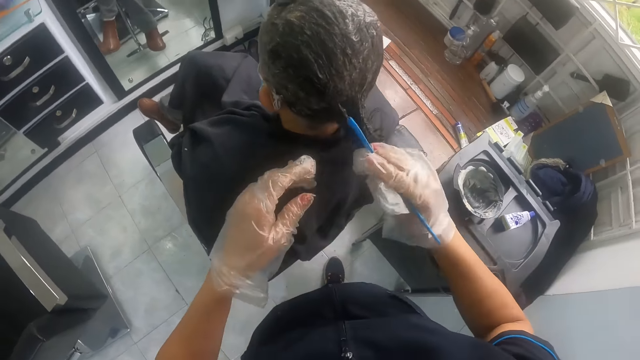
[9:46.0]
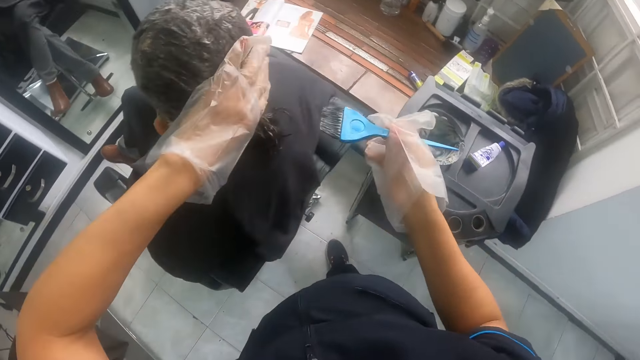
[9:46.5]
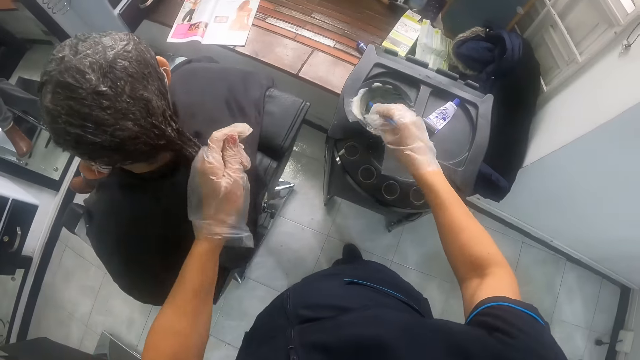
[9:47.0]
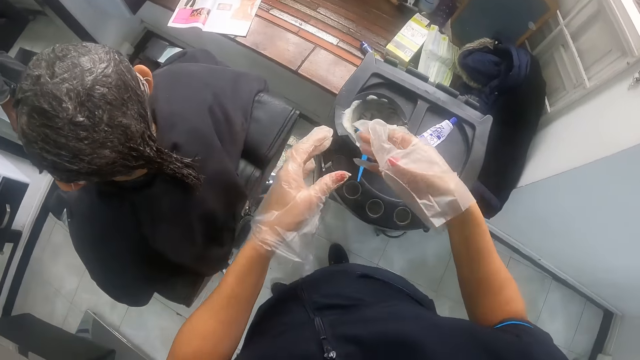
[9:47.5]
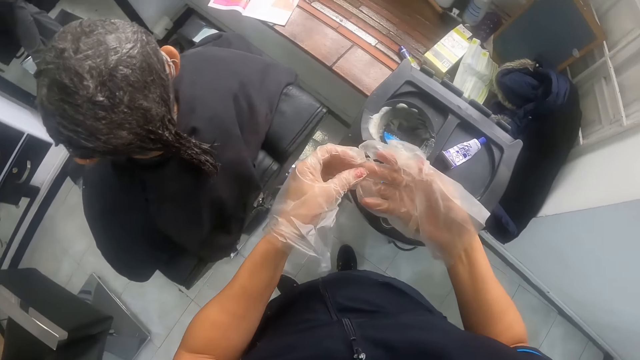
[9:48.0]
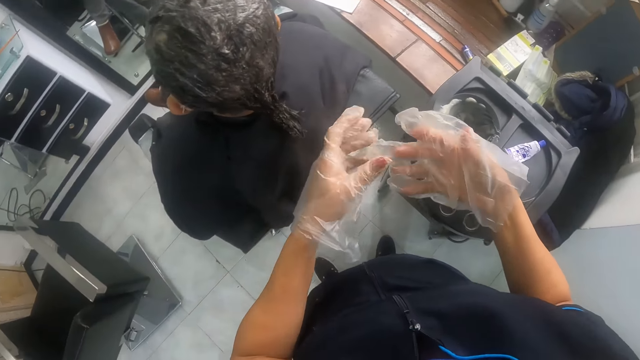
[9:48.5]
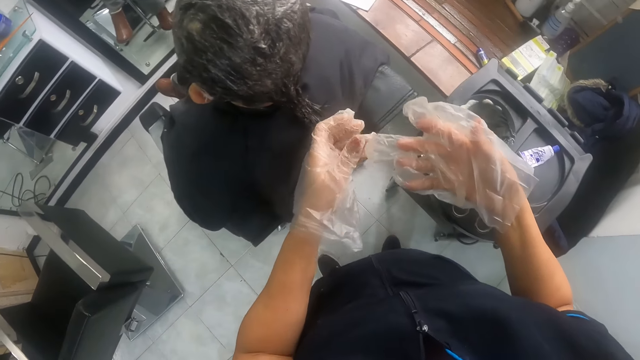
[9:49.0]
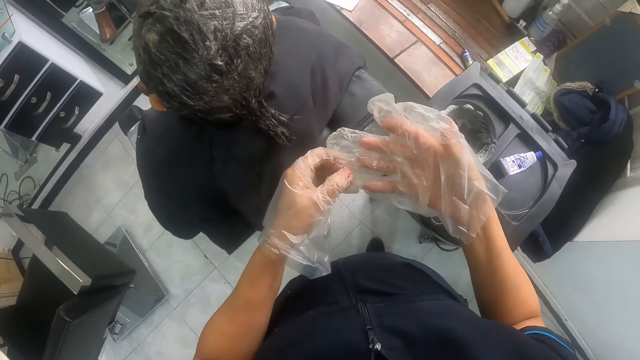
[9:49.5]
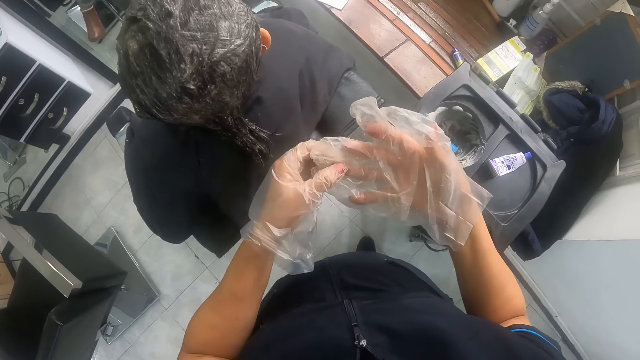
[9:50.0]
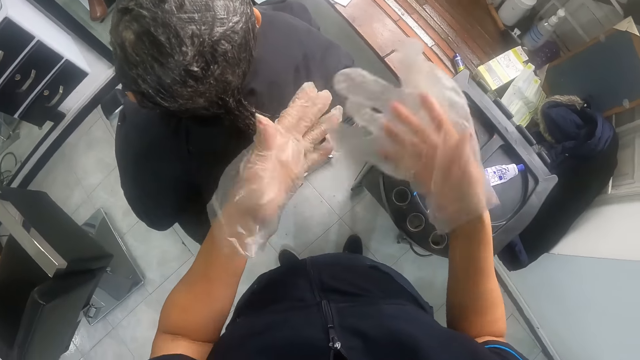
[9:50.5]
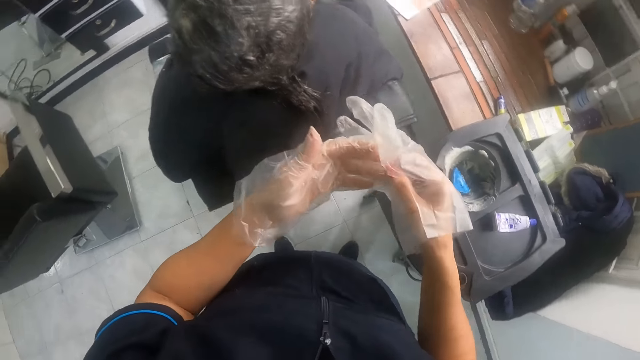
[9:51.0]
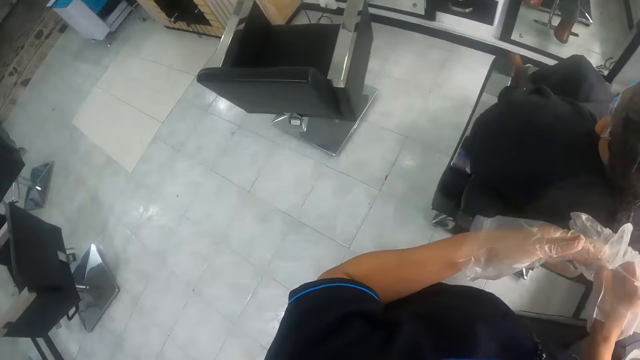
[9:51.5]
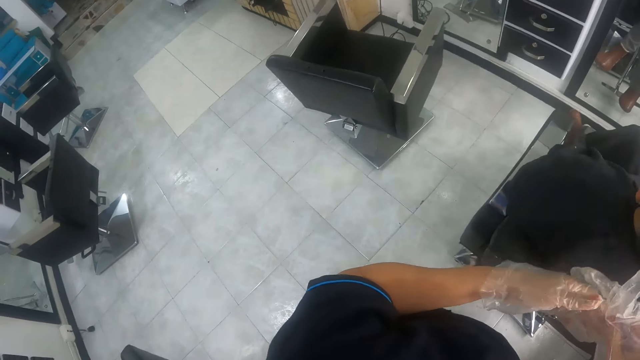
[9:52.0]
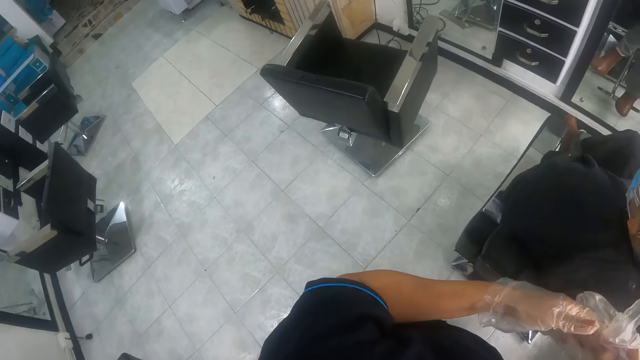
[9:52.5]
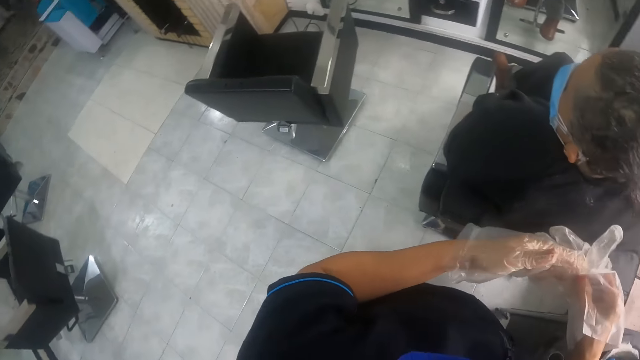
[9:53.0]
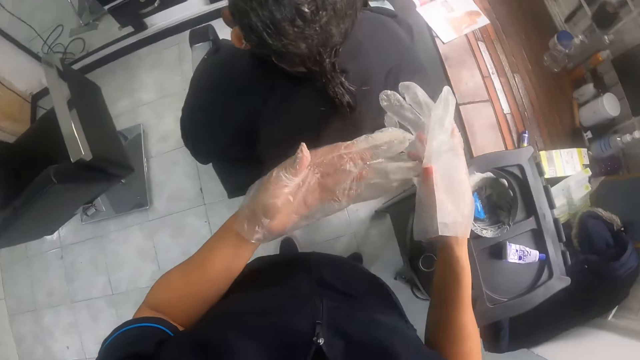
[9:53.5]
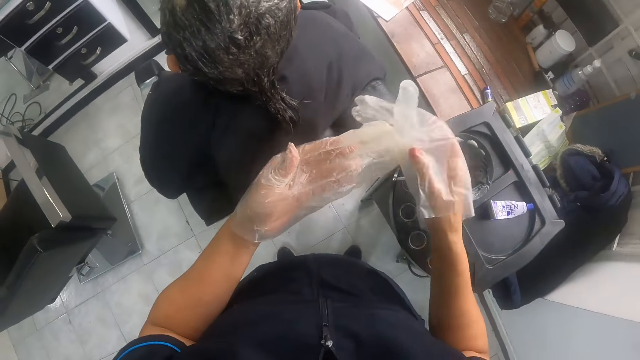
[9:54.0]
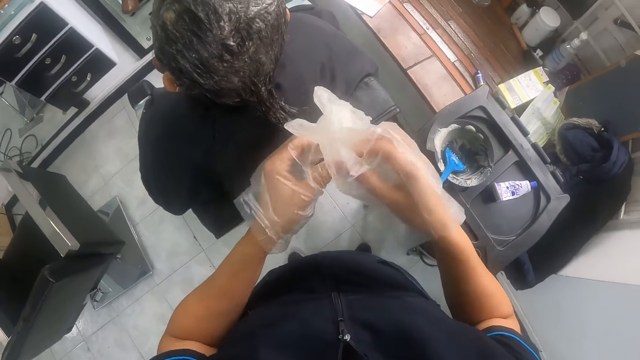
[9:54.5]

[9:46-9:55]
The camera wearer drops the hair dye brush into the bowl with her right hand. She pulls the glove on her right hand with her left hand. She pulls the glove on her left hand with her right hand.

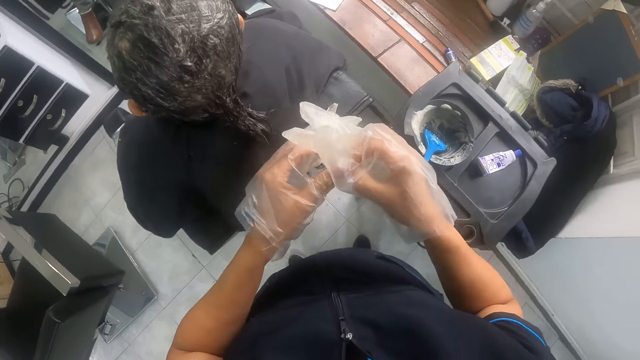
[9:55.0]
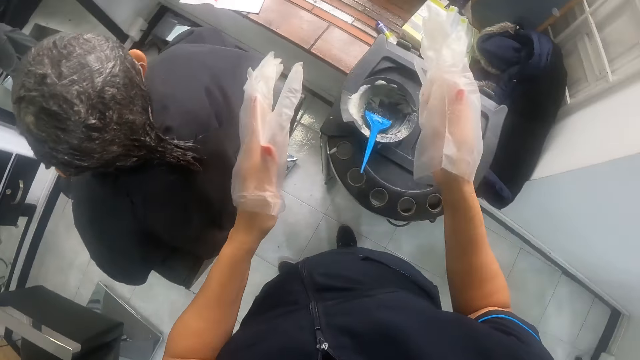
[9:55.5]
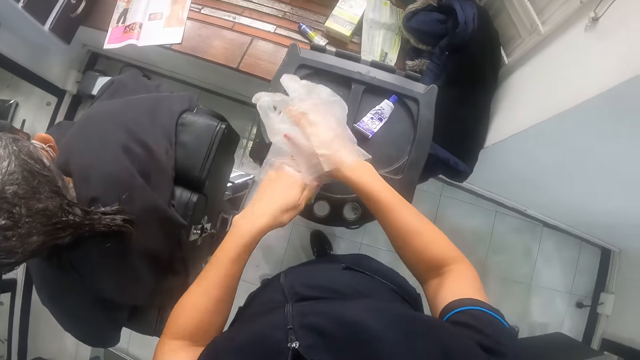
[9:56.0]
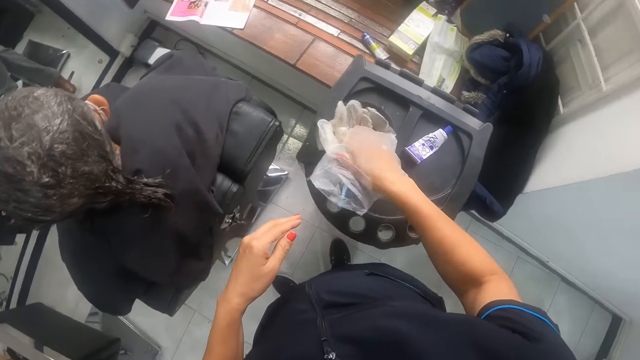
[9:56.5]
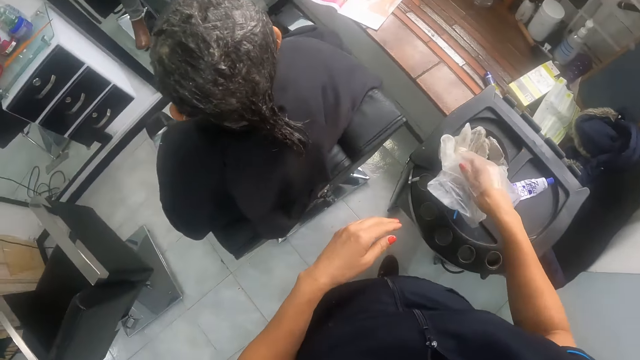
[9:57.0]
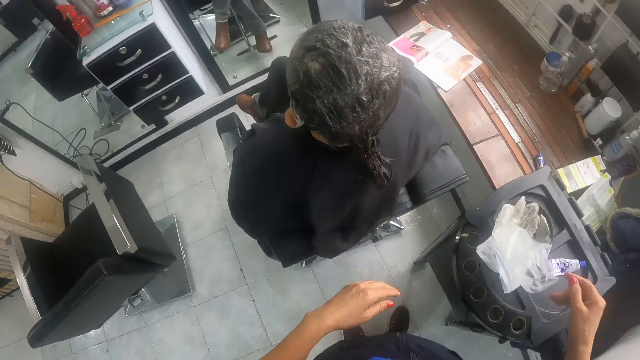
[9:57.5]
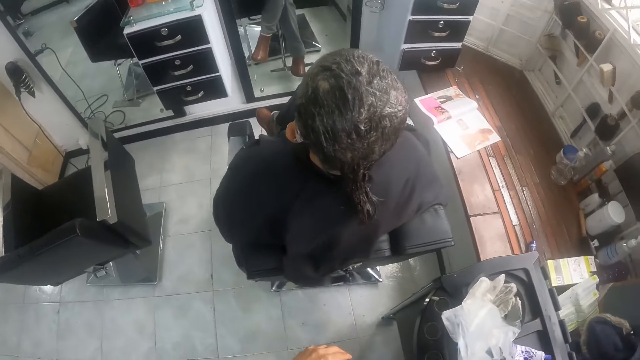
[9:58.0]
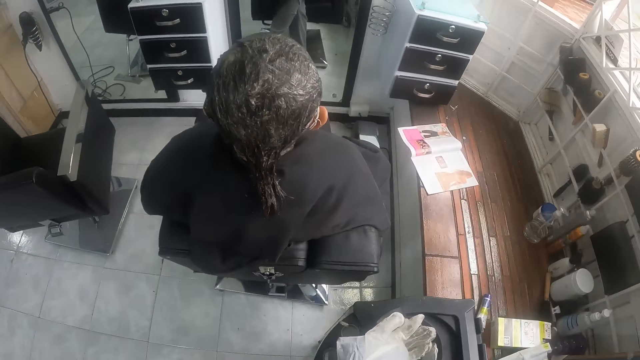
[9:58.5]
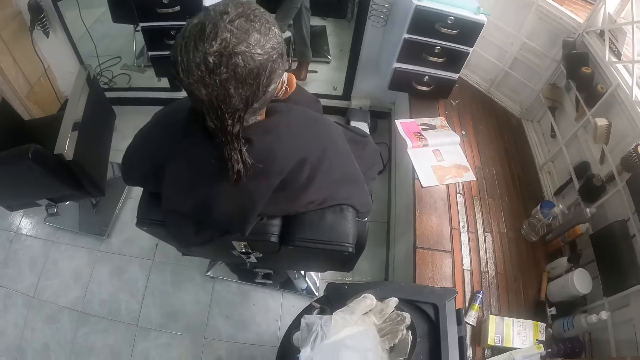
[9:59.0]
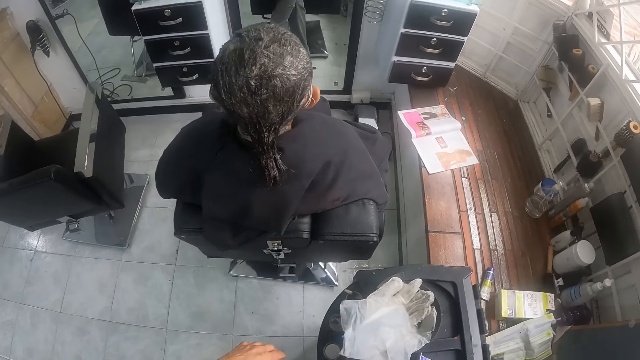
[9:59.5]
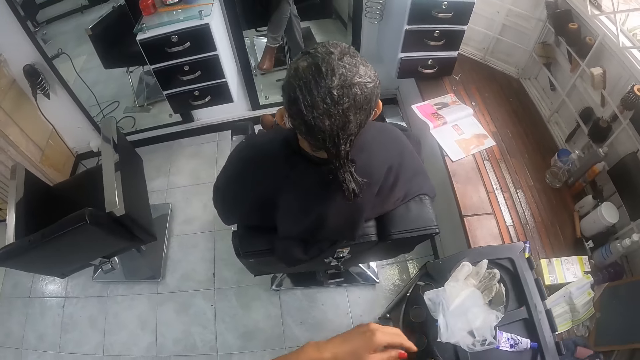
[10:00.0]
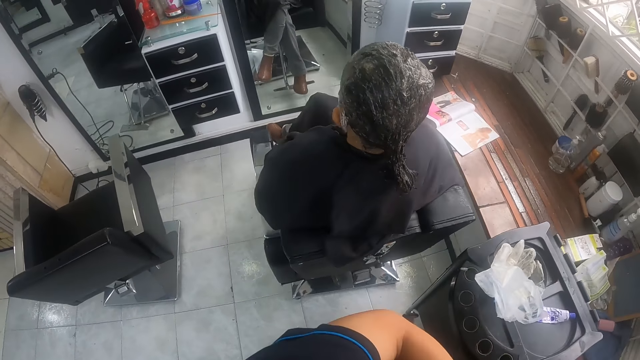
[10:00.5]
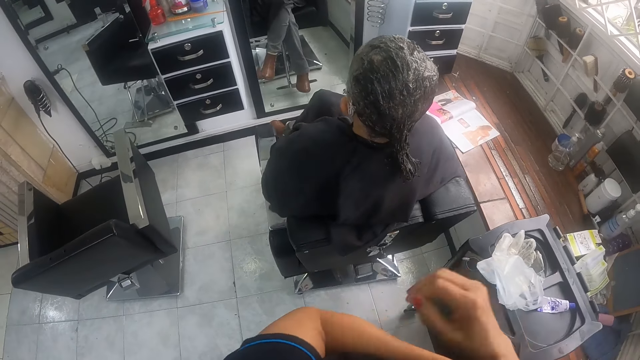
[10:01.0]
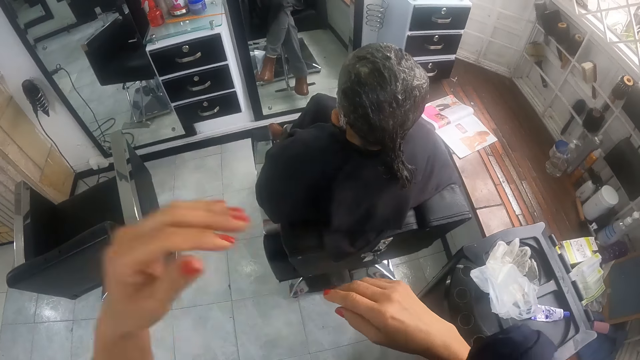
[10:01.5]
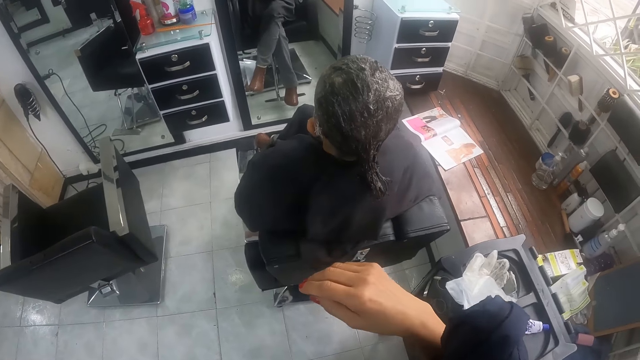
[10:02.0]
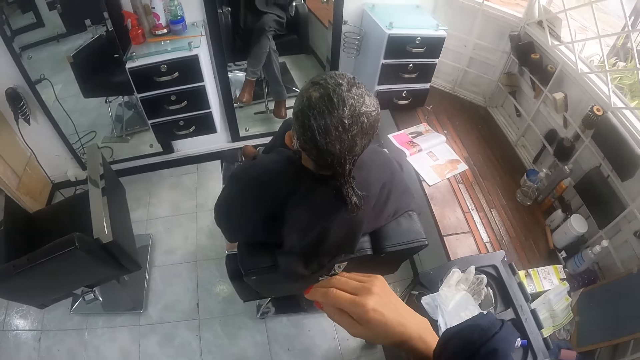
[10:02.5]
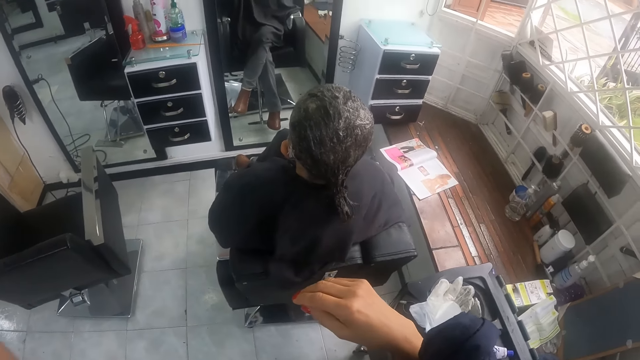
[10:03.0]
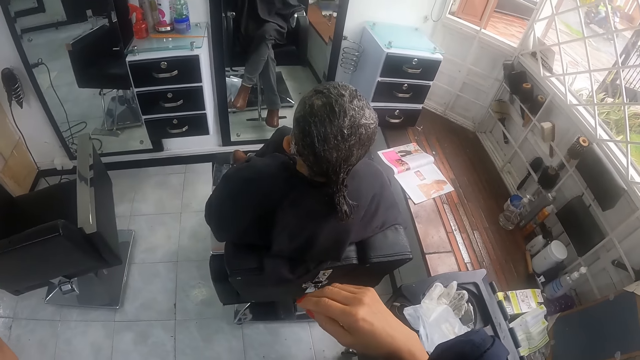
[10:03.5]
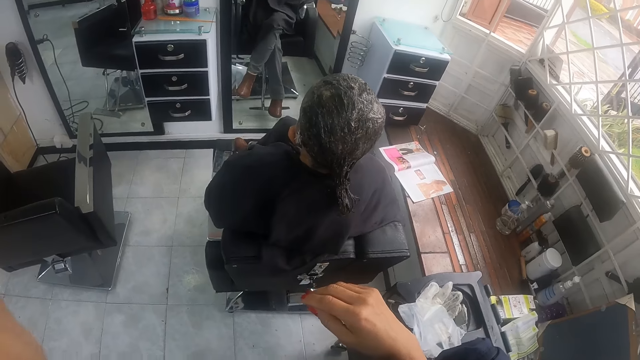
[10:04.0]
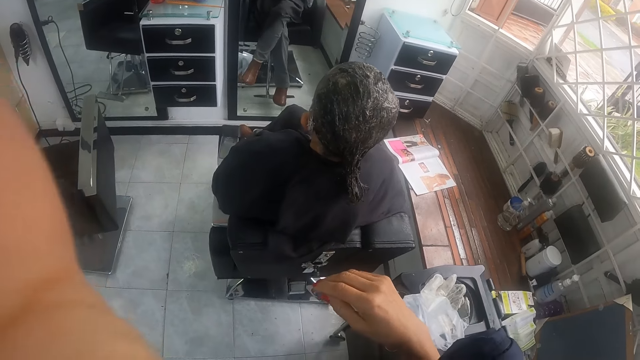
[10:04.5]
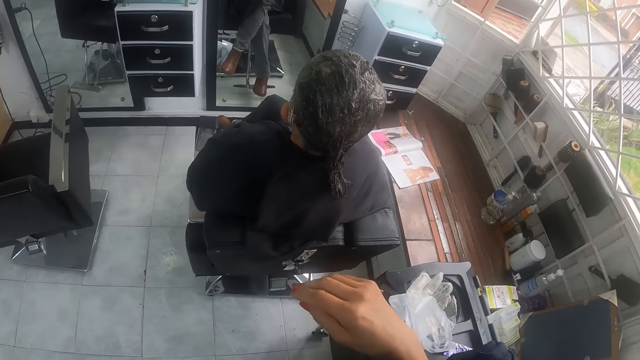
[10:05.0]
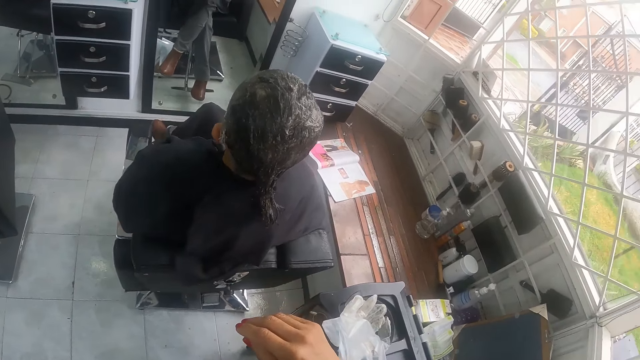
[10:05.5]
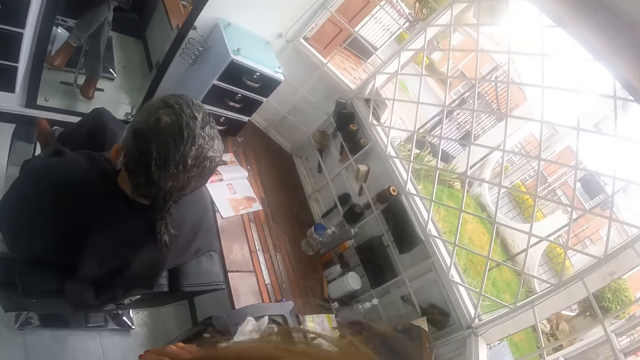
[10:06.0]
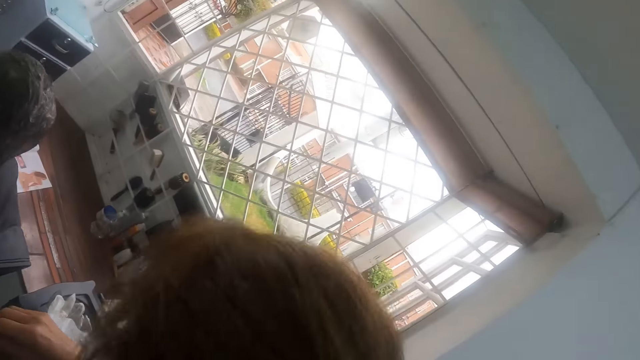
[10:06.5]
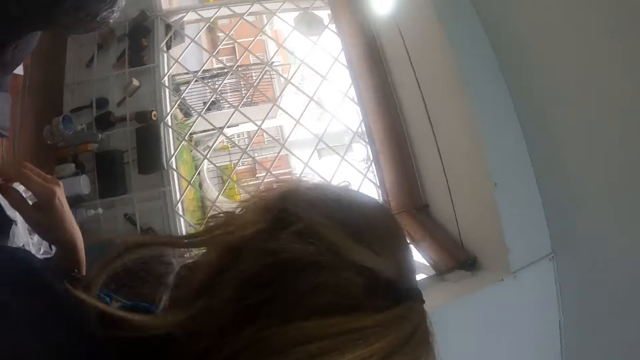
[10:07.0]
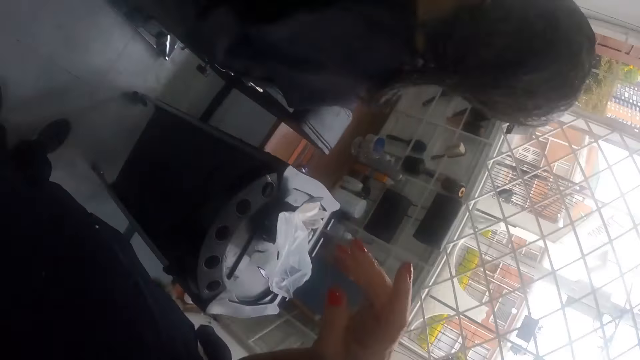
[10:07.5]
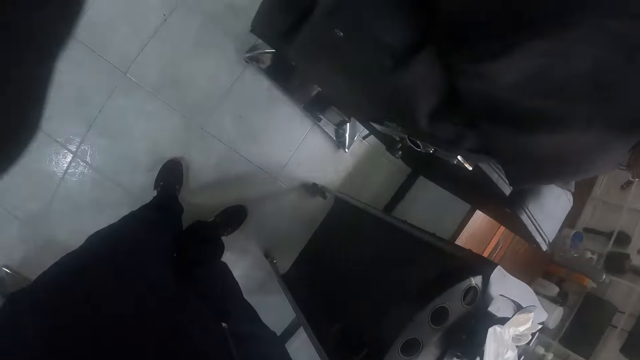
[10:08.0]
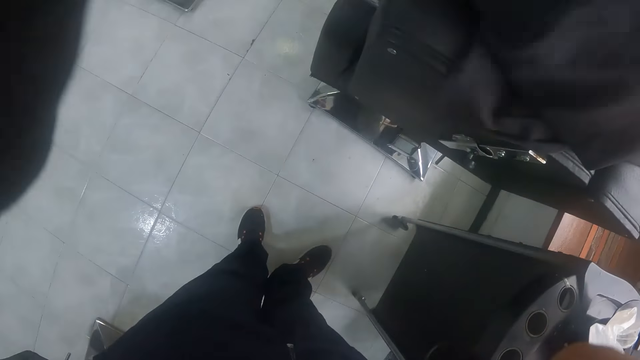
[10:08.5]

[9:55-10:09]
The camera wearer pulls the glove off her left hand on a table with her right hand. She puts the gloves inside the container. She shakes off the glove on her right hand on the table. She stares at a person's head. She adjusts the camera. She looks around the house.
